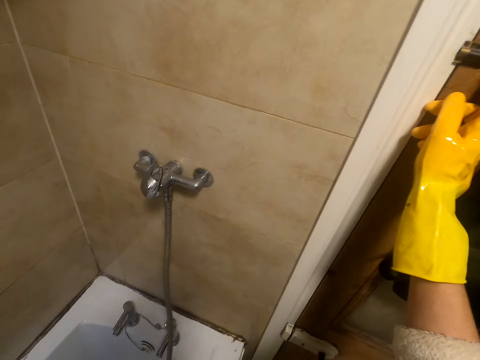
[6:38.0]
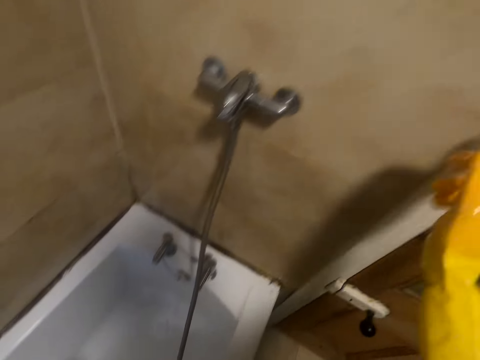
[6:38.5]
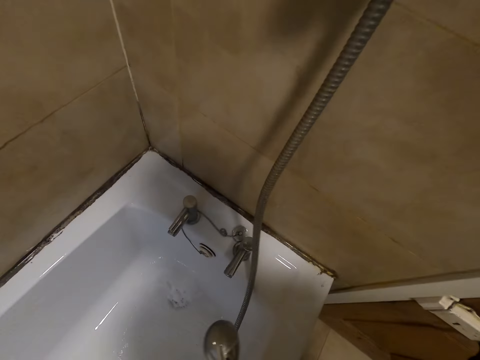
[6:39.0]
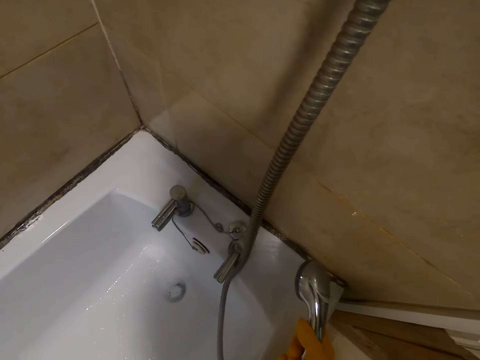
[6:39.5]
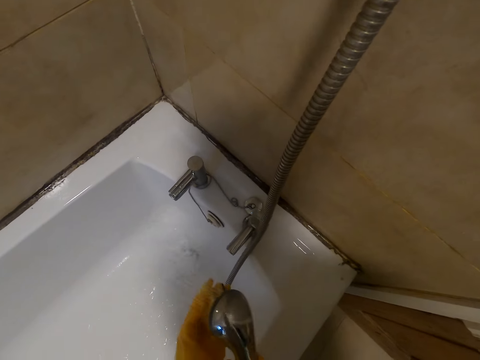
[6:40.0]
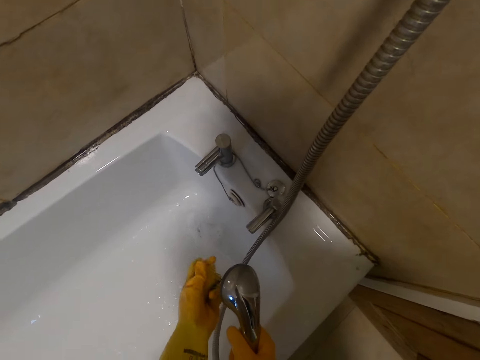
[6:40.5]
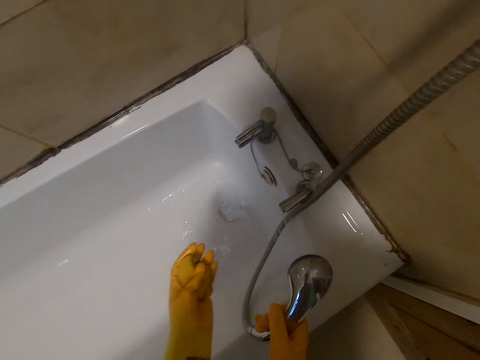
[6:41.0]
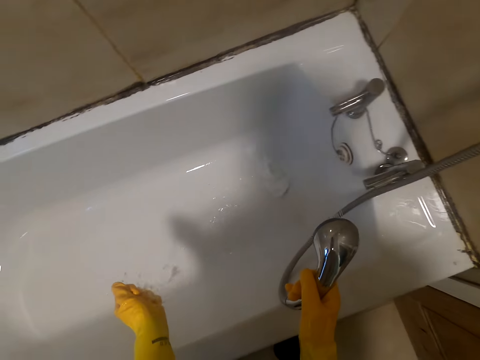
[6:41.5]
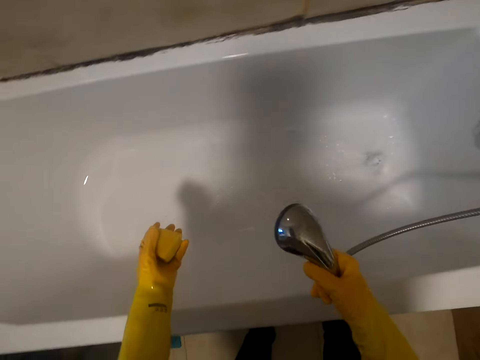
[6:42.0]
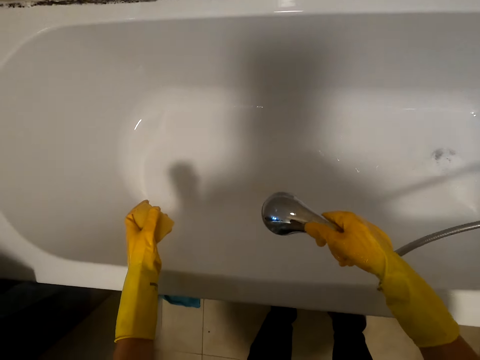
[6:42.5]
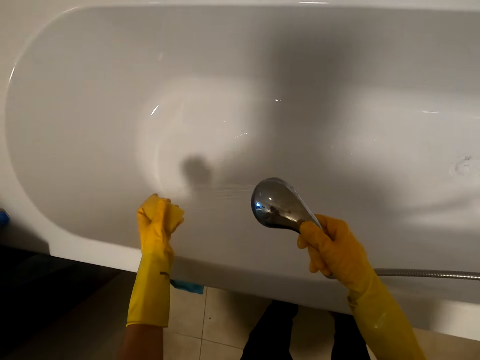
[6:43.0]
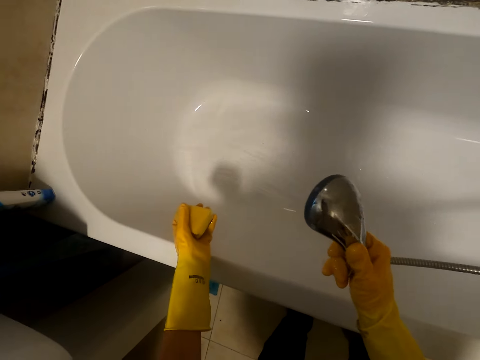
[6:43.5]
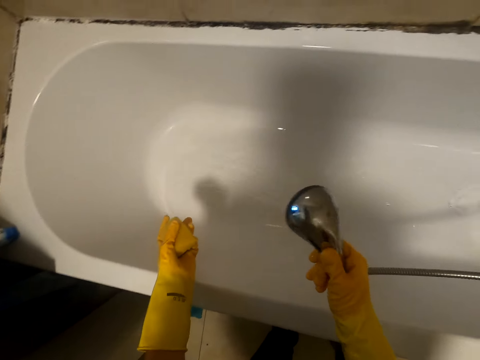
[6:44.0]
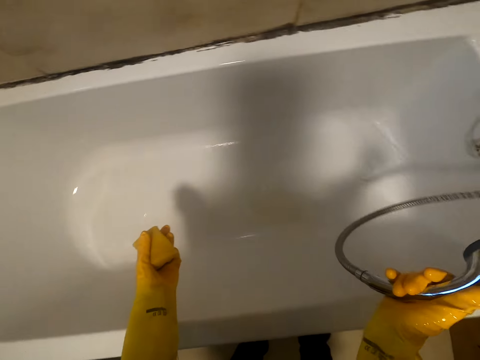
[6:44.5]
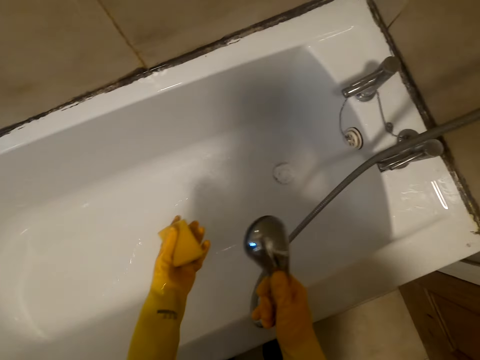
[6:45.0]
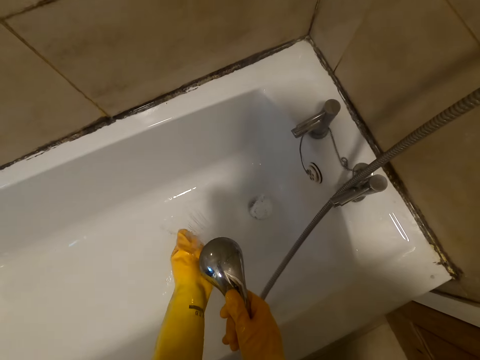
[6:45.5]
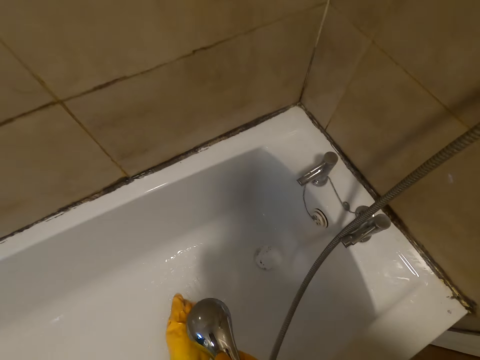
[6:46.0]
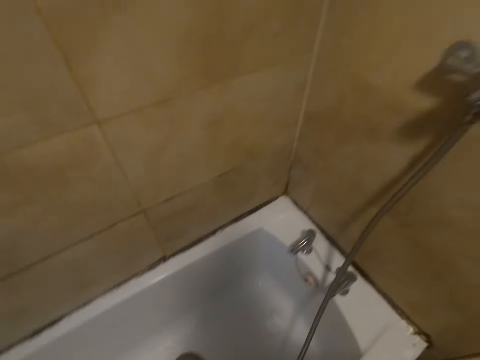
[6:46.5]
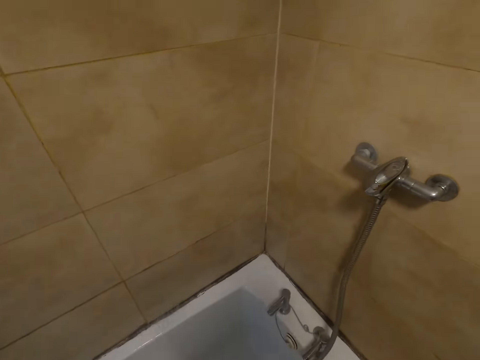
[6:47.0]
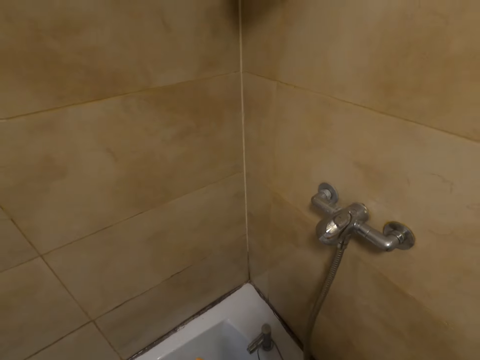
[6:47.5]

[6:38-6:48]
The camera wearer switches off the lights. They touch something with the right hand. They rinse the sponge. They clean the sink. They clean the sponge.

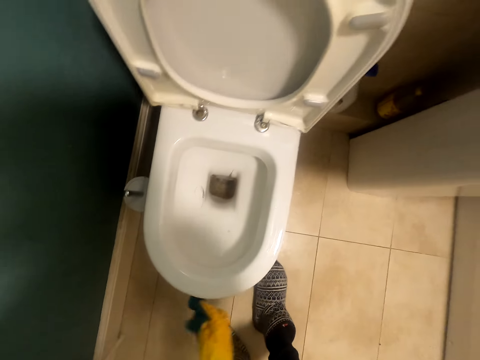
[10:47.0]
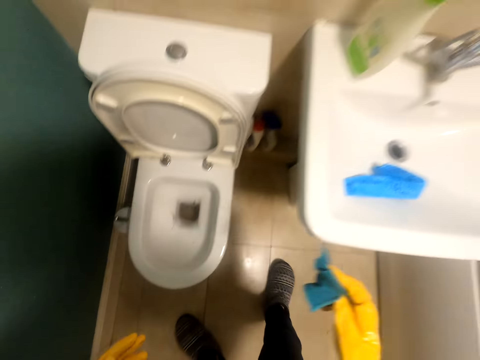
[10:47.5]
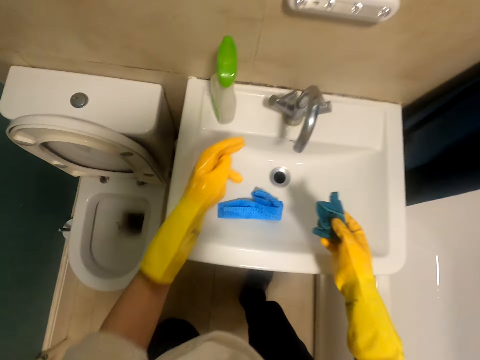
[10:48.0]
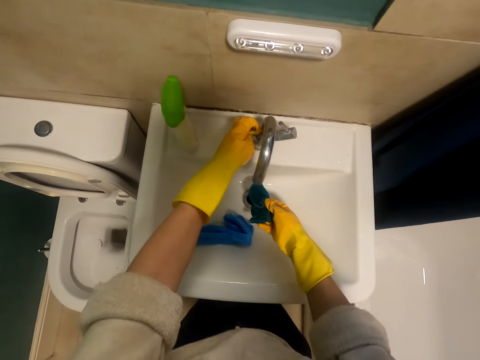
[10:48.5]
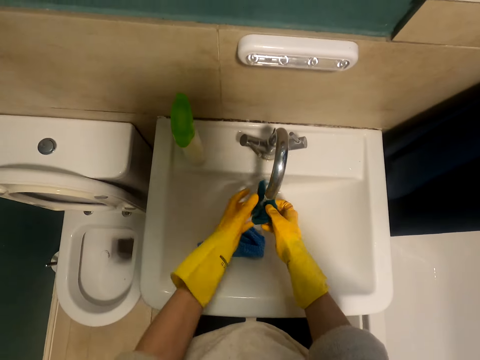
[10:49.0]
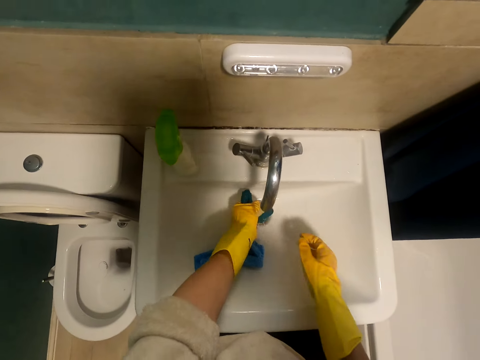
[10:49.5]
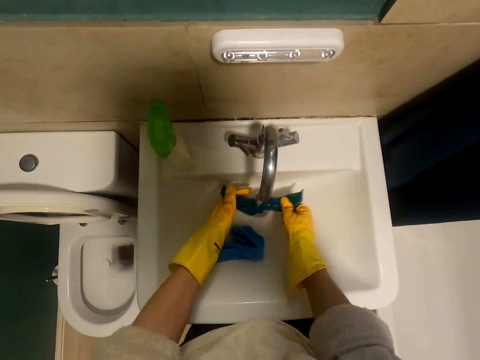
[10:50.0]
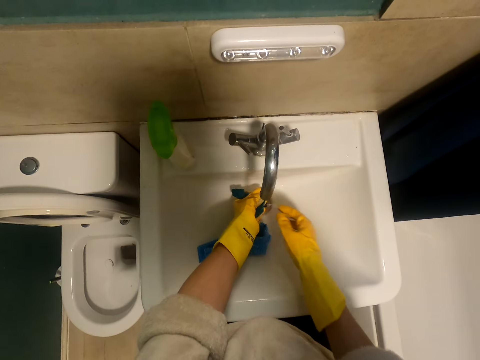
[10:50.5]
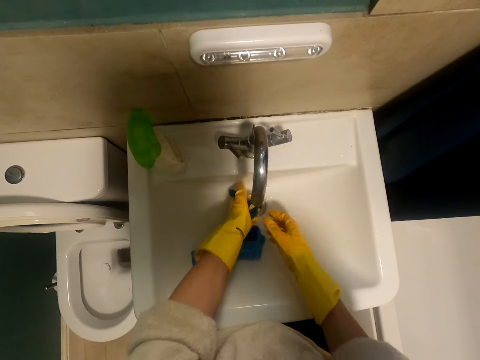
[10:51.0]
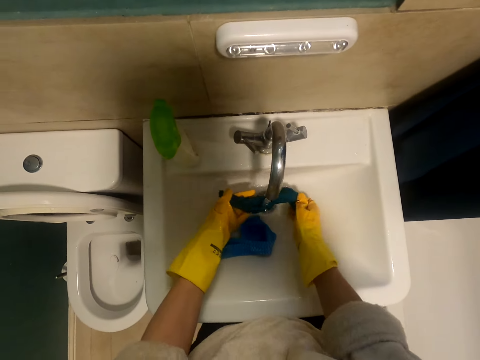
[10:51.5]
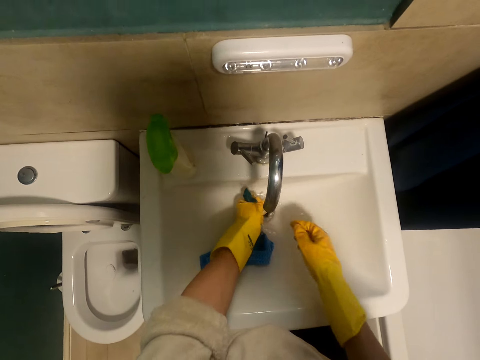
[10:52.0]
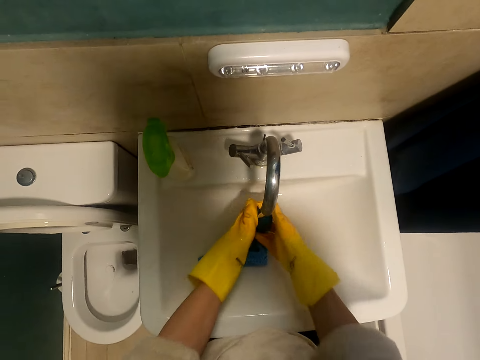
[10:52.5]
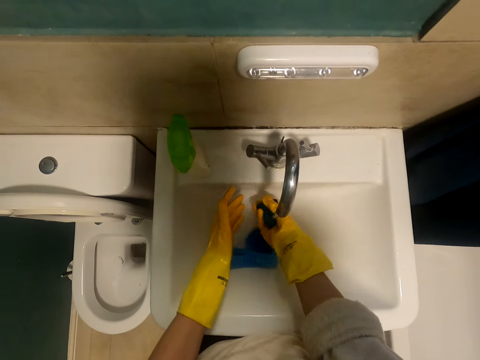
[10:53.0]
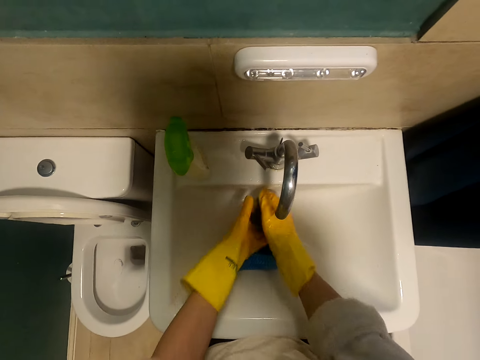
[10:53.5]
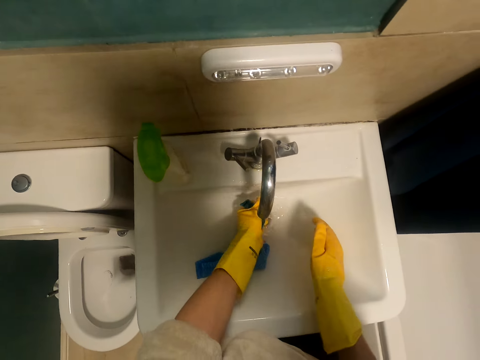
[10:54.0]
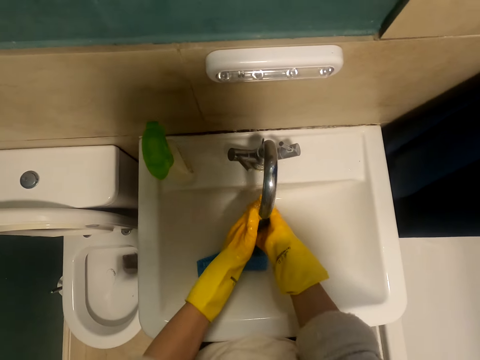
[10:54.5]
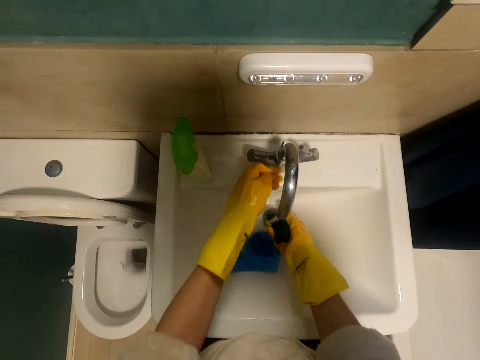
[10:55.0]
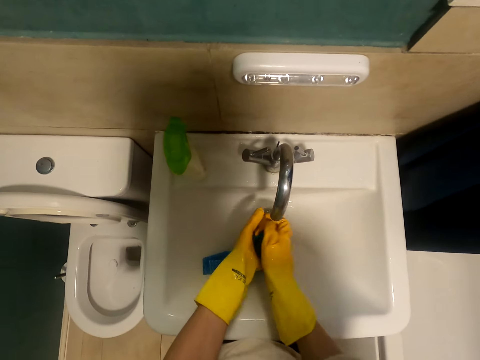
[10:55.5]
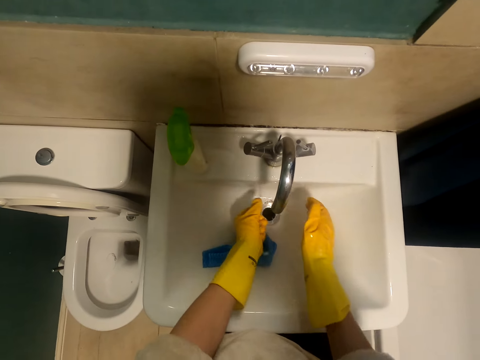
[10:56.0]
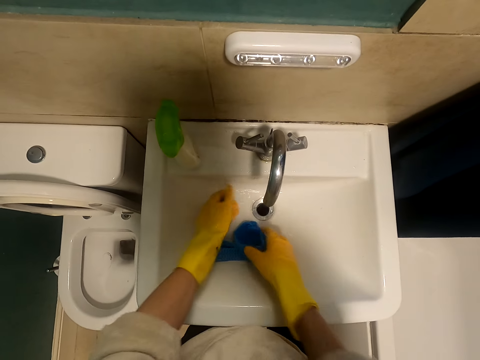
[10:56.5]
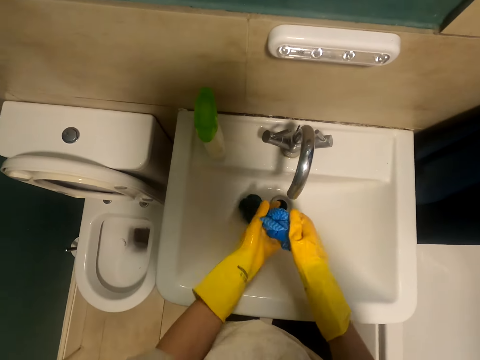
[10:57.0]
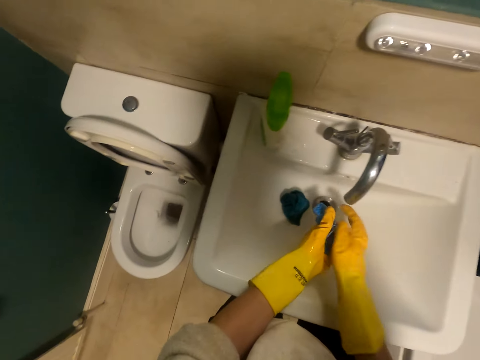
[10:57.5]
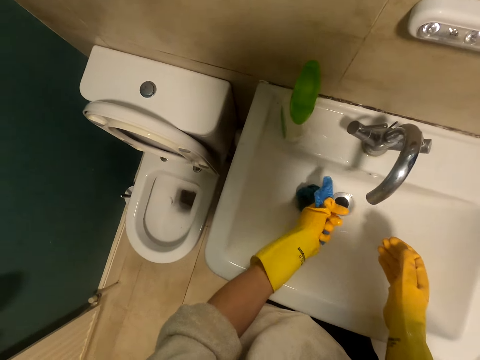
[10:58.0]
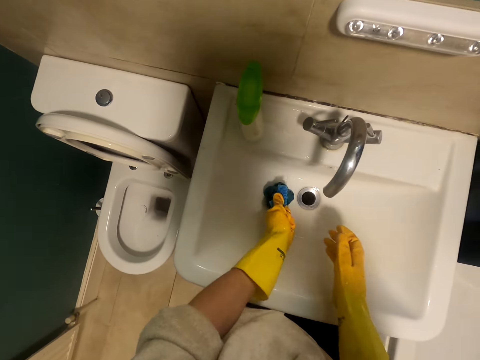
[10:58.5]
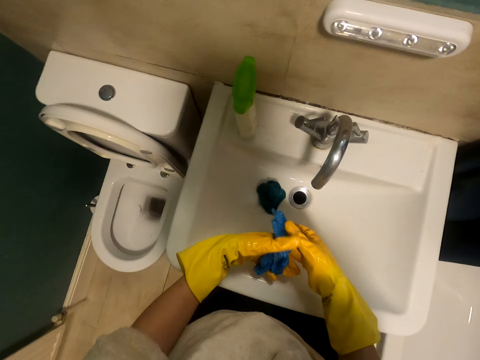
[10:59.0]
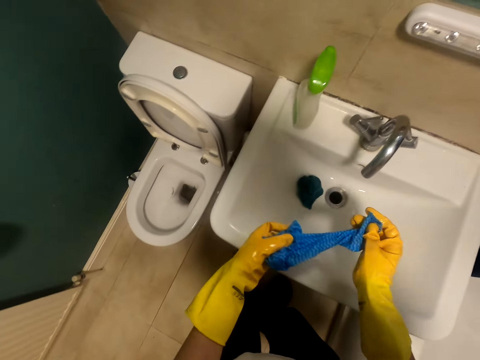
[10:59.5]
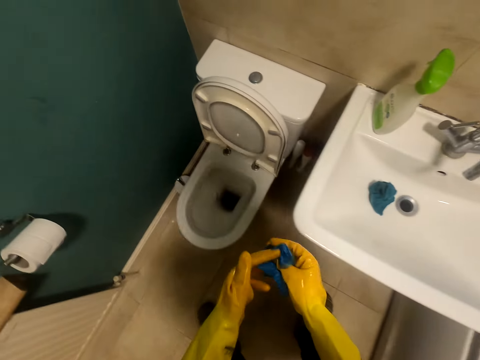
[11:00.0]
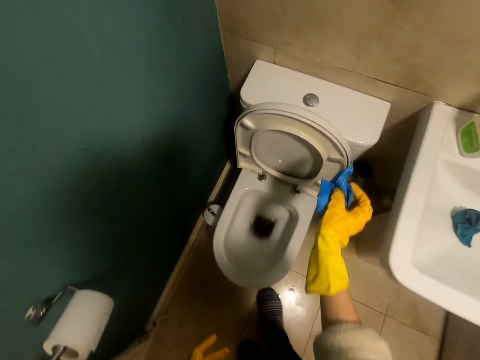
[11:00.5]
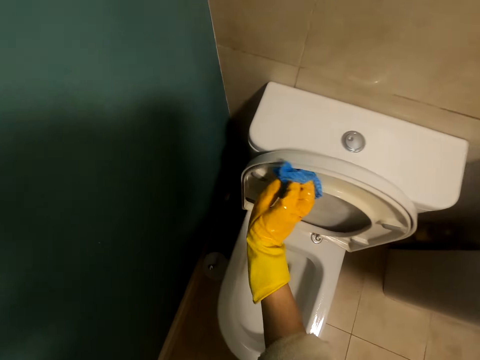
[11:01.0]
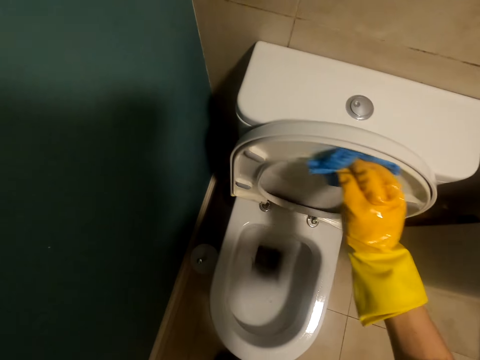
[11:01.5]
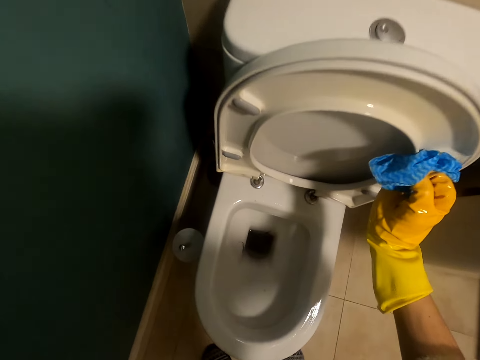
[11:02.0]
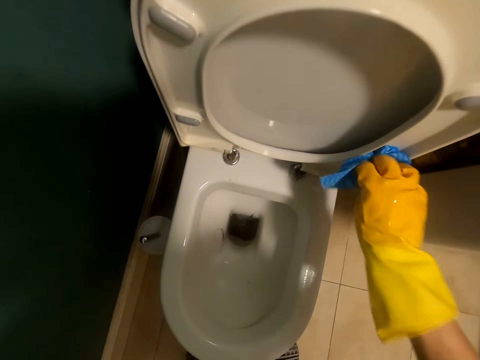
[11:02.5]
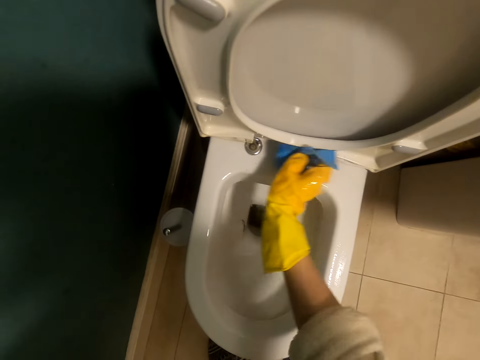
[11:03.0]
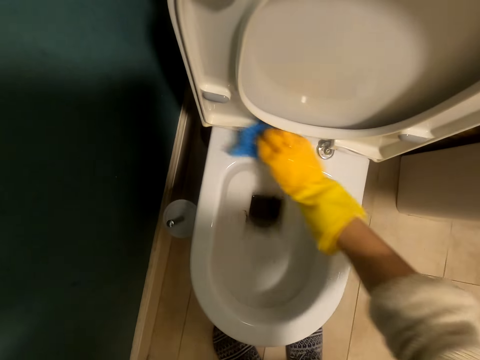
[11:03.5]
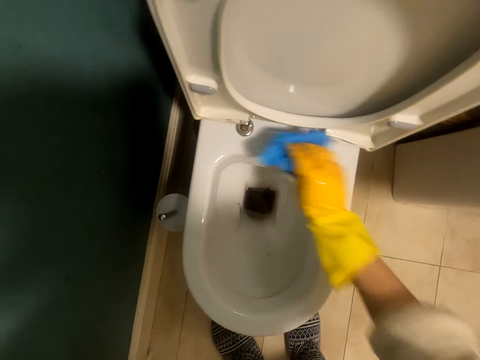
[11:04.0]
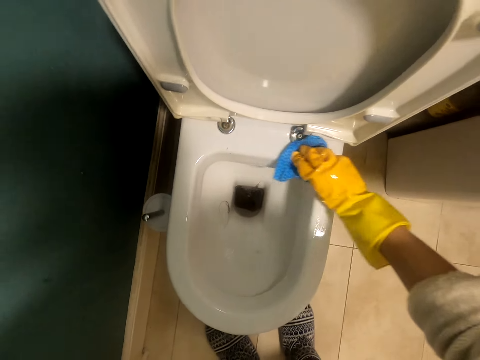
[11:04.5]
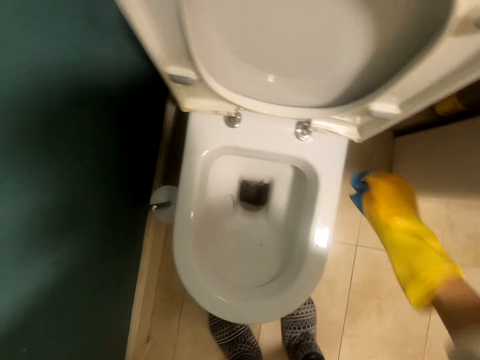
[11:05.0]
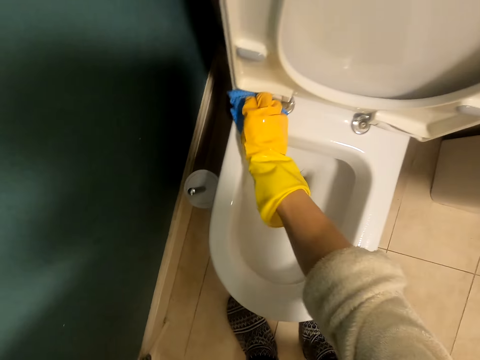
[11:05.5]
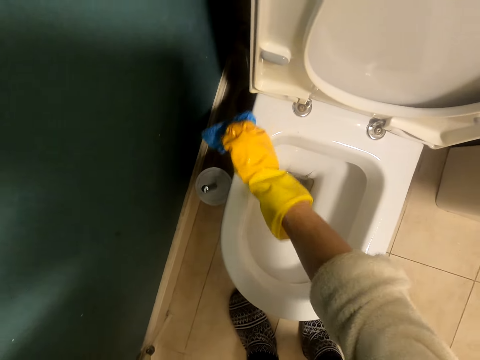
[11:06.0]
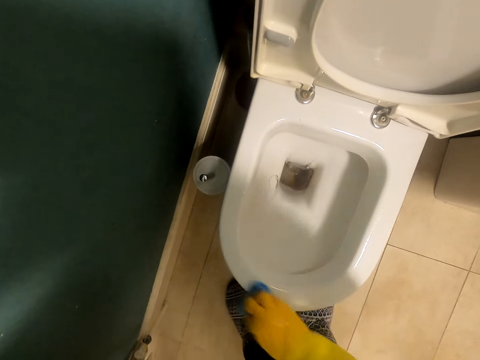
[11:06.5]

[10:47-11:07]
The camera wearer opens the tap with the left hand. They rinse a piece of cloth. They close the tap with the left hand. They wipe the toilet surface with the cloth.
